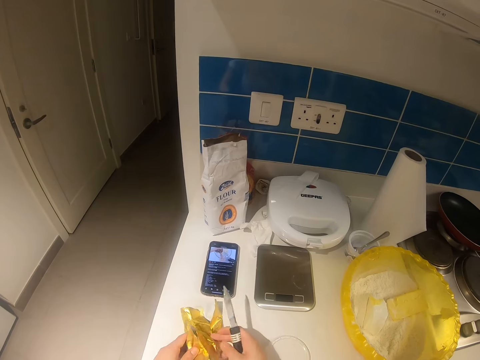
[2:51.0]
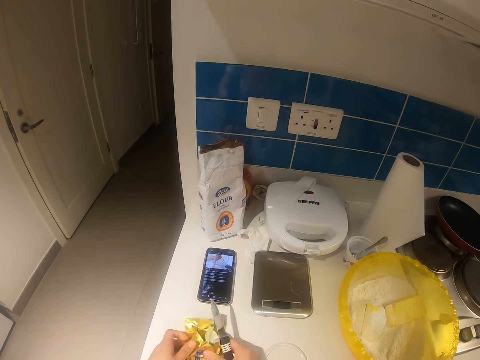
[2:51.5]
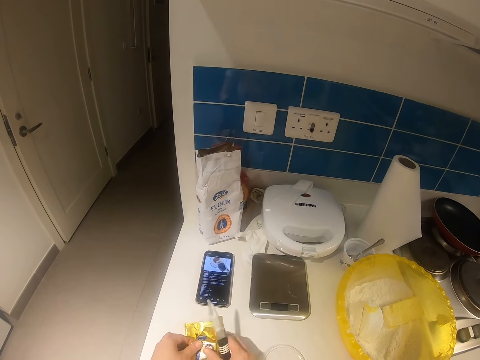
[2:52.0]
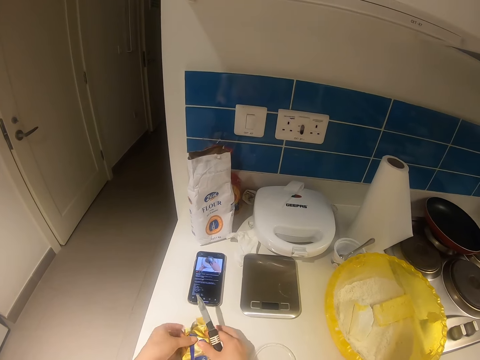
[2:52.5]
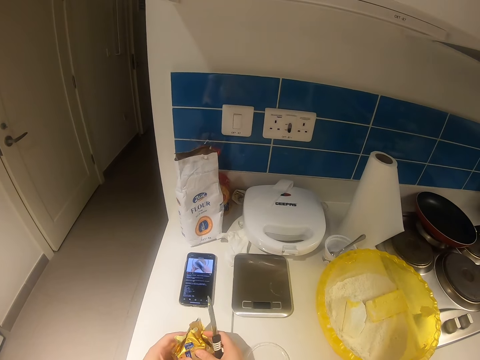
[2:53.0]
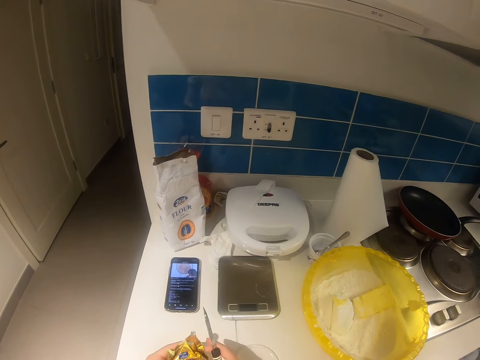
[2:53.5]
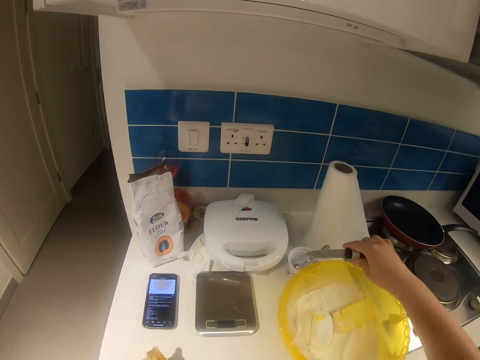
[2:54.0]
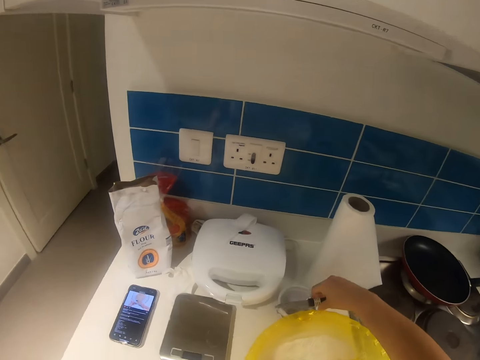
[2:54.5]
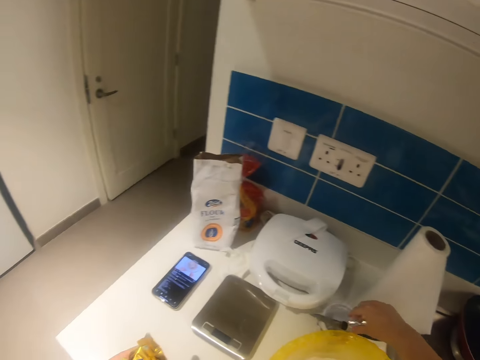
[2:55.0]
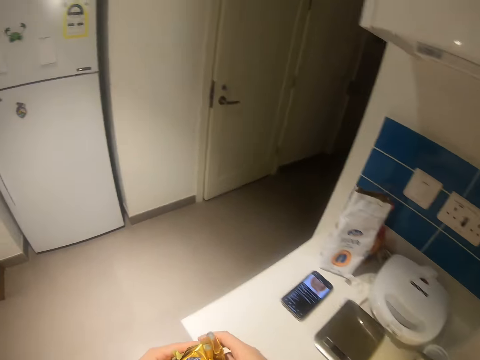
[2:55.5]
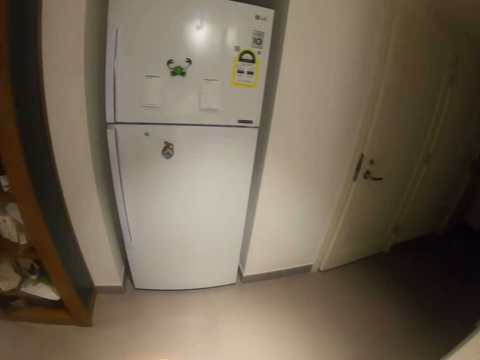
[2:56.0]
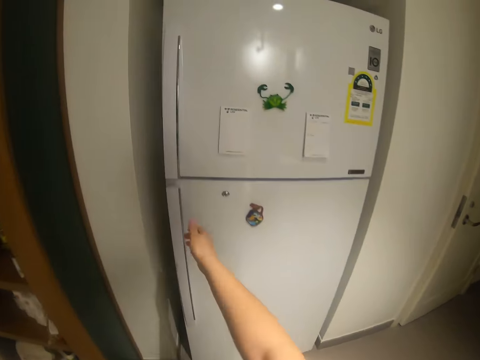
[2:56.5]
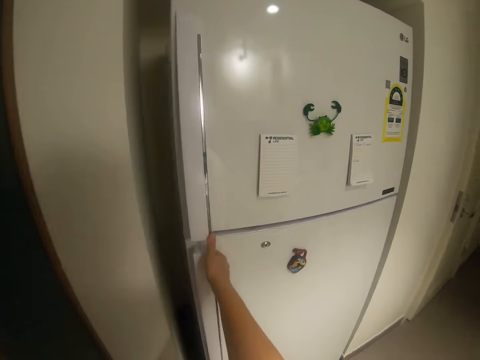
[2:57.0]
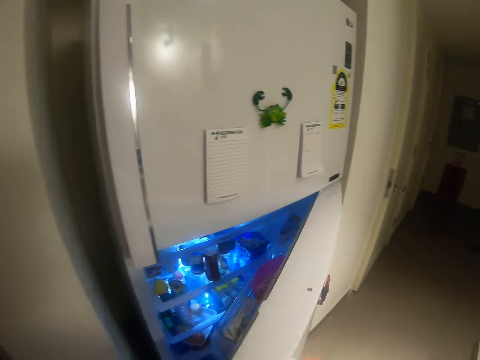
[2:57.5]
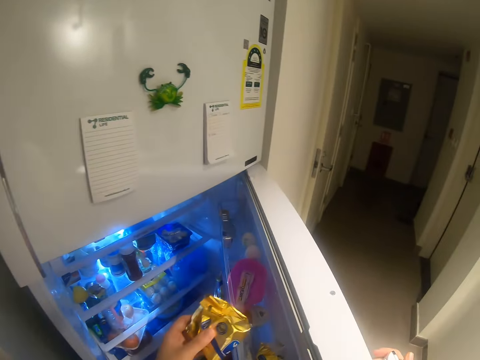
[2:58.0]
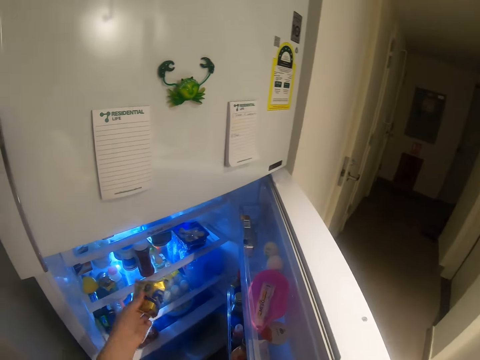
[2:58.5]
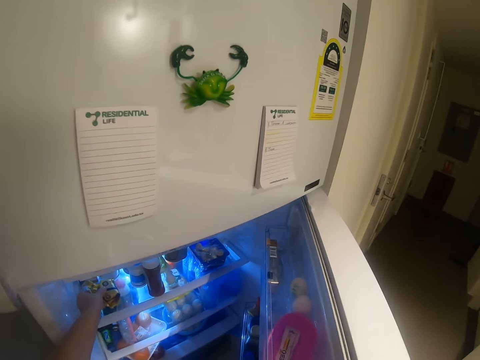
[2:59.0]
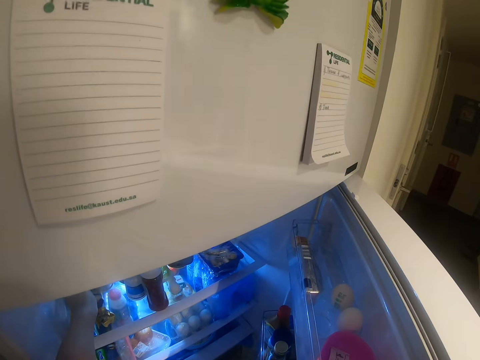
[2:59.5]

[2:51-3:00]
The camera wearer wraps the butter pack with her hands. She places the knife in her right hand on the container. She holds the pack of butter in her left hand. She opens a refrigerator with her right hand.

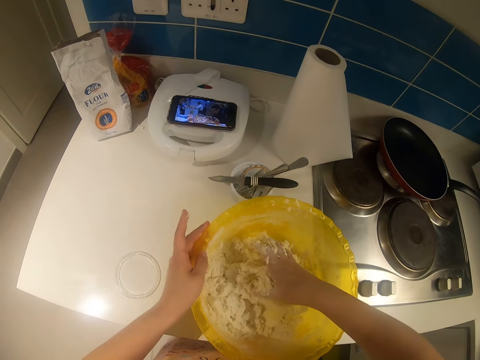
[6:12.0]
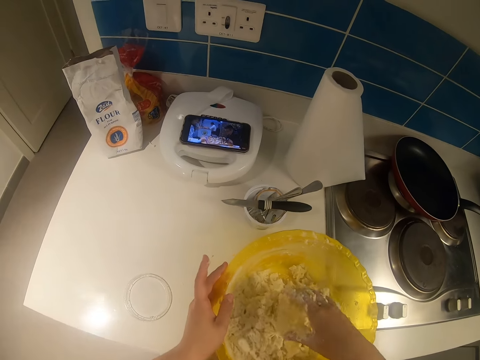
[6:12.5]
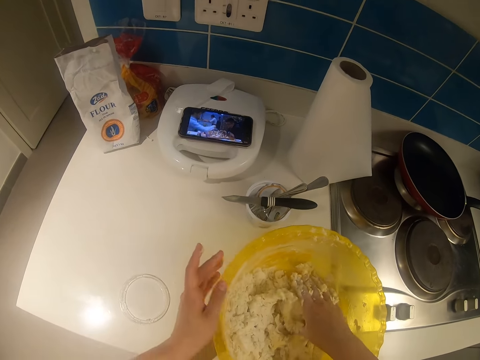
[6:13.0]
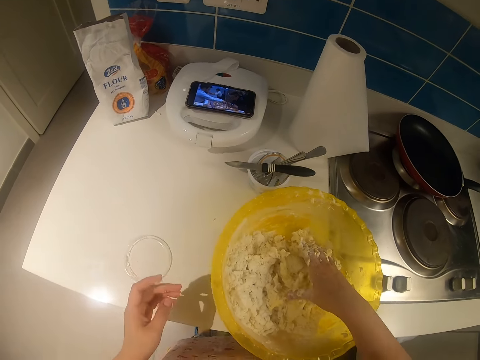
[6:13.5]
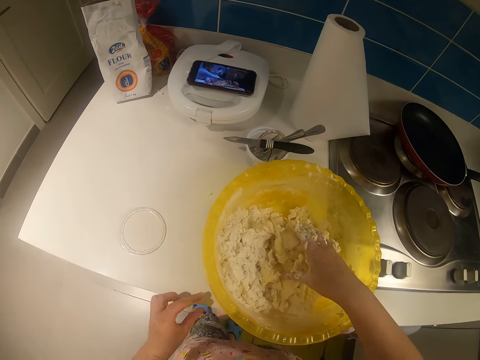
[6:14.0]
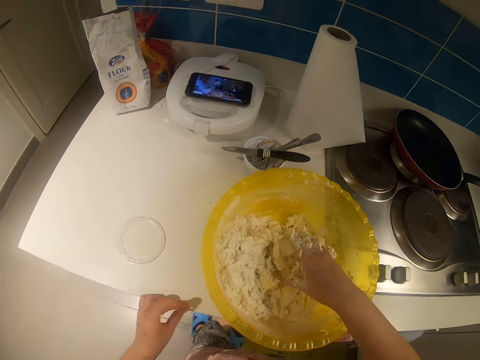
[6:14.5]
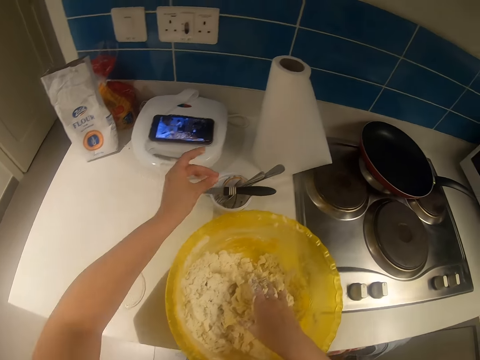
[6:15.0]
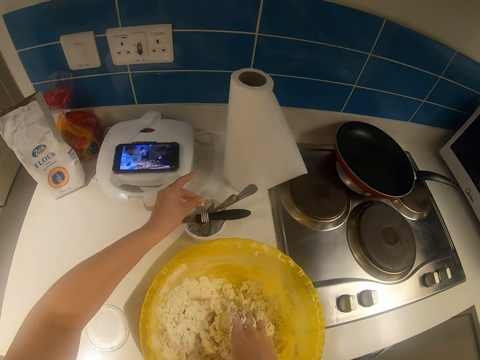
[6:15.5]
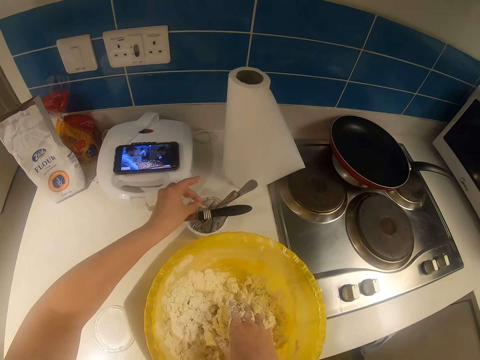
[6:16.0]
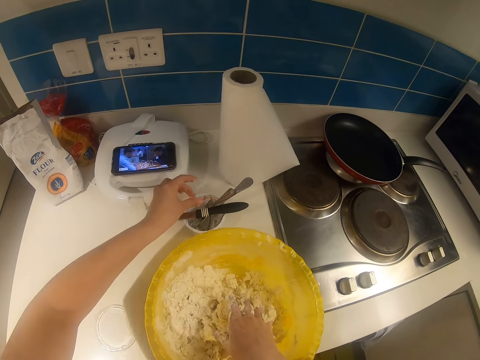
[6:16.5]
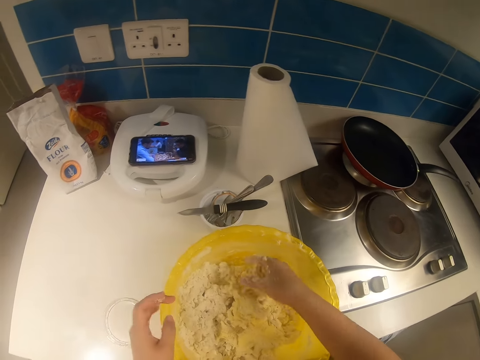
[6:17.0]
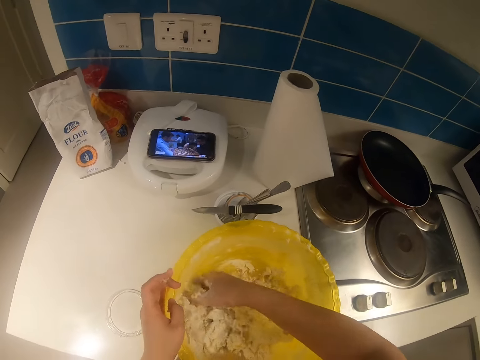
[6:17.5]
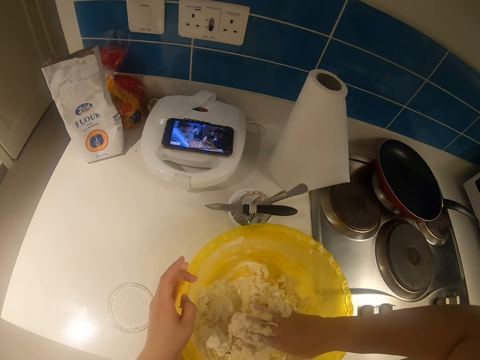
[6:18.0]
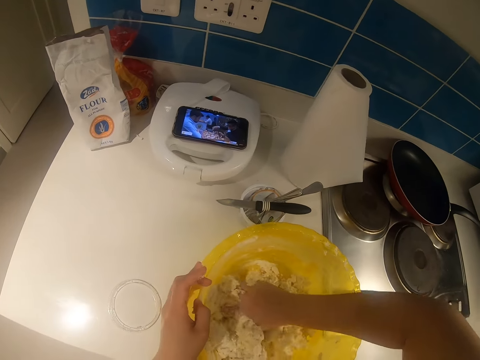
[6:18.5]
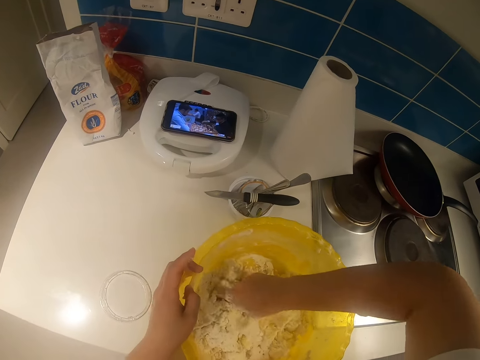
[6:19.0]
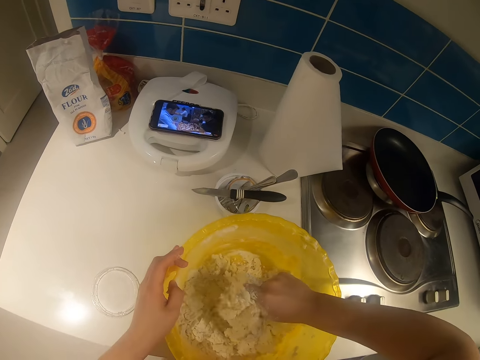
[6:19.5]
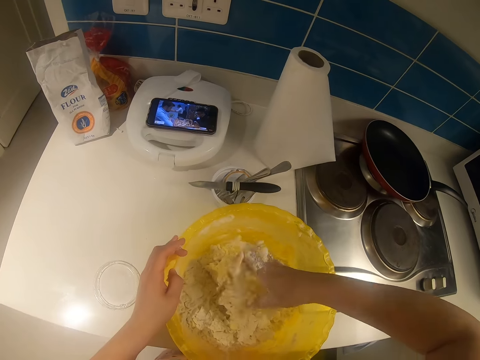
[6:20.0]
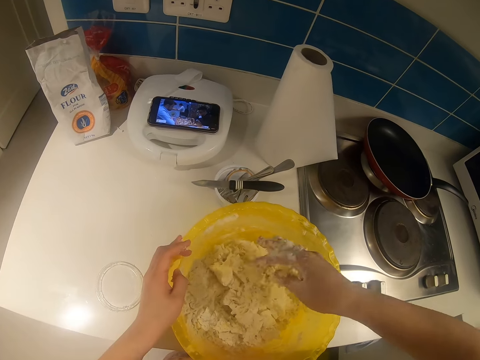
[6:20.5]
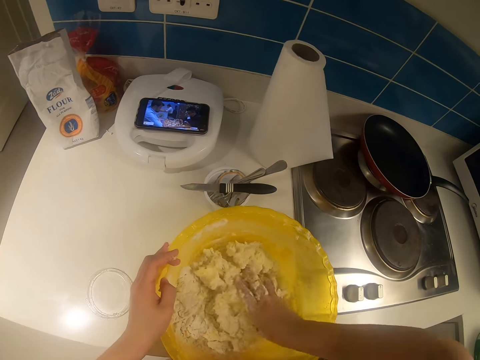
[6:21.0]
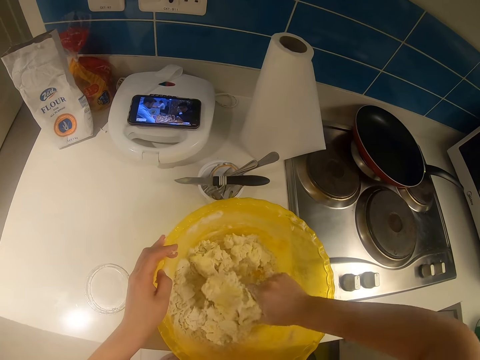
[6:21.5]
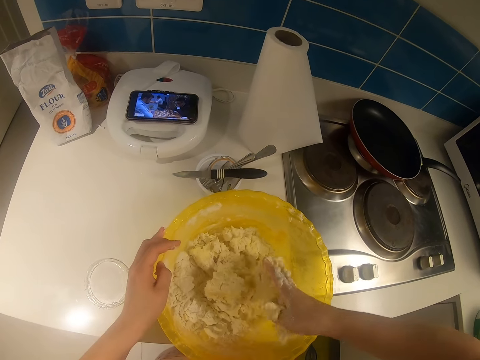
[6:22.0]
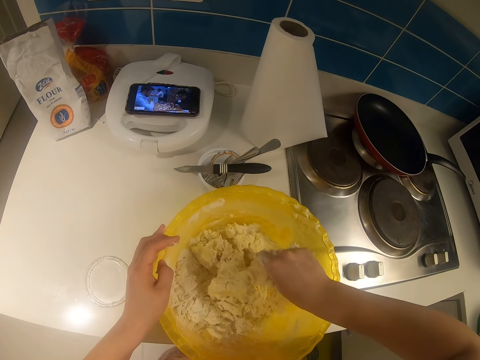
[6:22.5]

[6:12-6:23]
The camera wearer takes something from the surface. They put something into a dish. They hold the trough. They knead the dough with the hand.

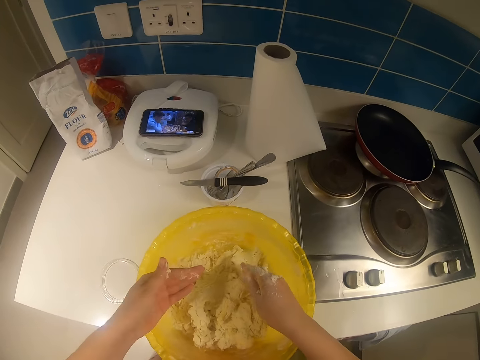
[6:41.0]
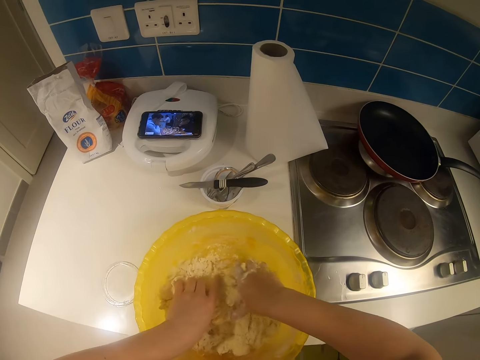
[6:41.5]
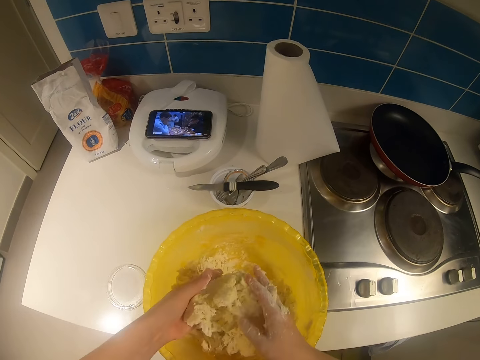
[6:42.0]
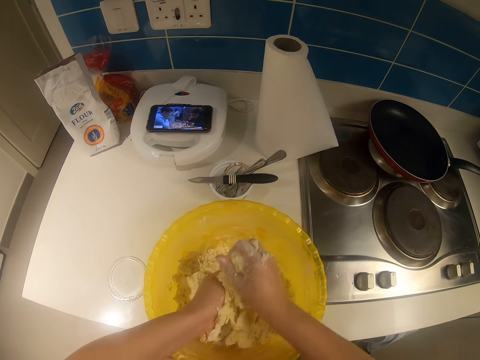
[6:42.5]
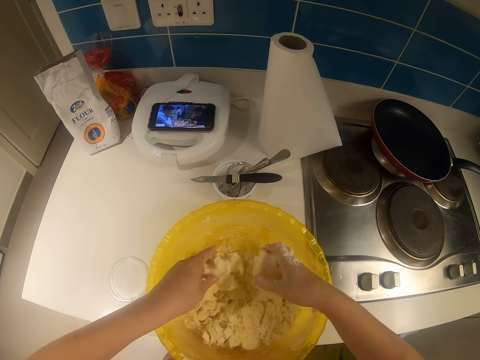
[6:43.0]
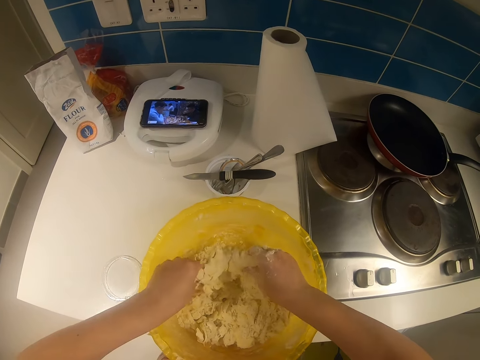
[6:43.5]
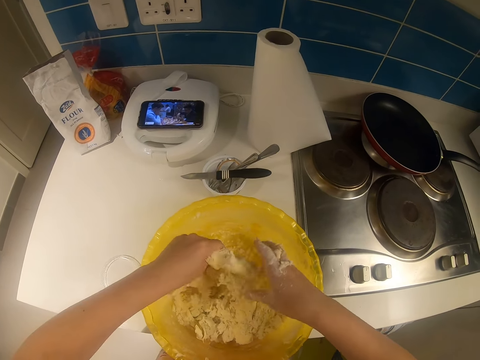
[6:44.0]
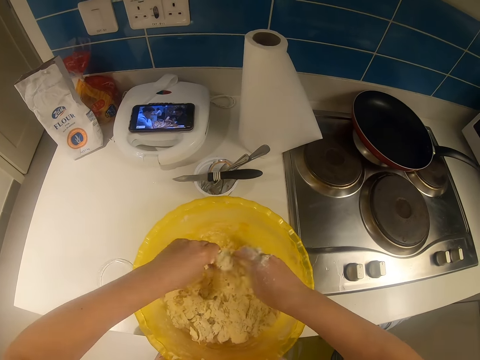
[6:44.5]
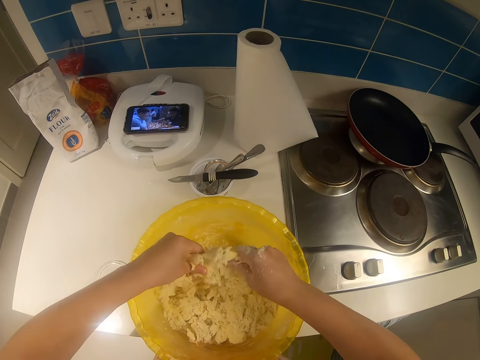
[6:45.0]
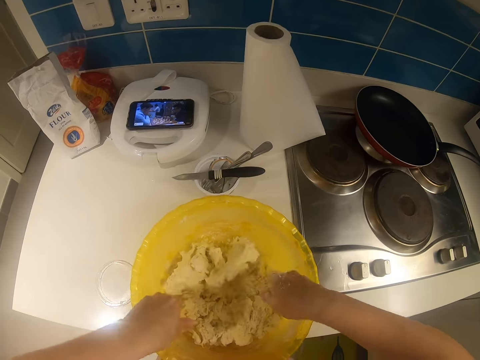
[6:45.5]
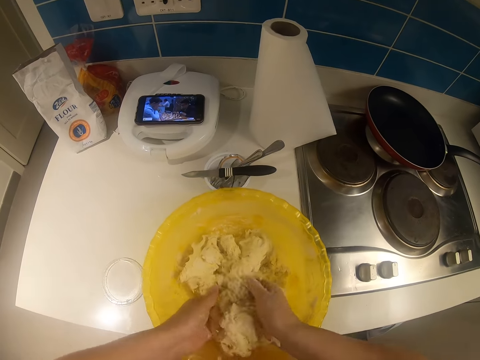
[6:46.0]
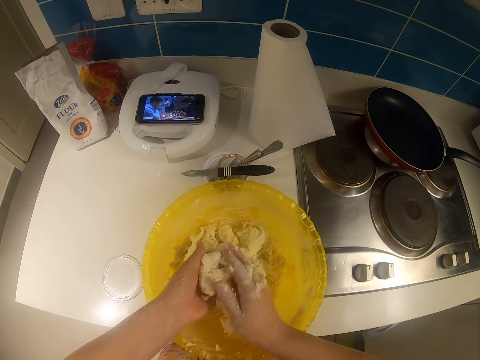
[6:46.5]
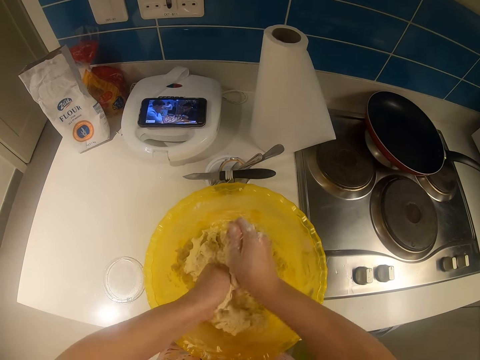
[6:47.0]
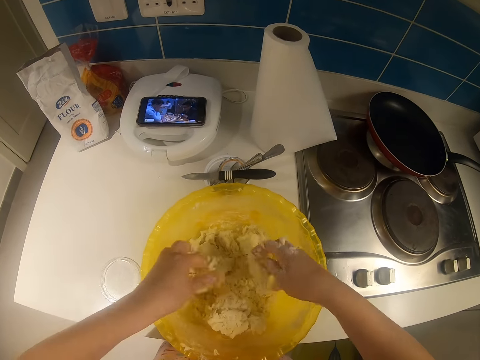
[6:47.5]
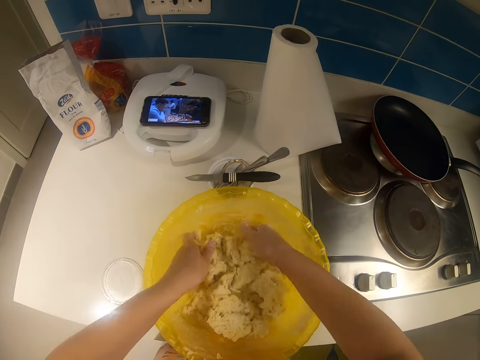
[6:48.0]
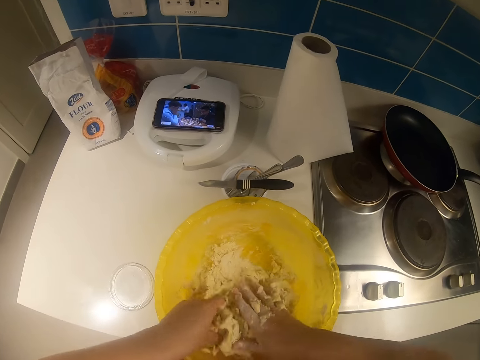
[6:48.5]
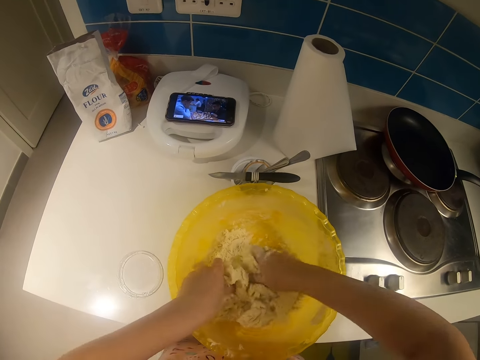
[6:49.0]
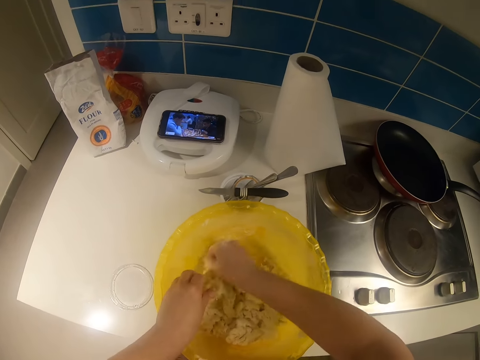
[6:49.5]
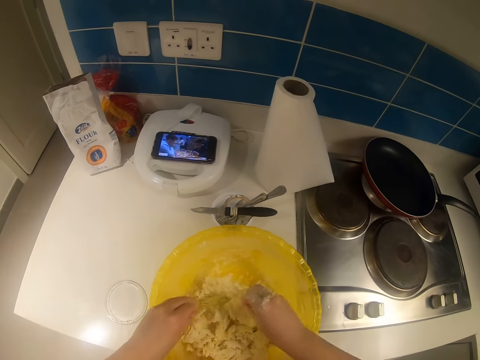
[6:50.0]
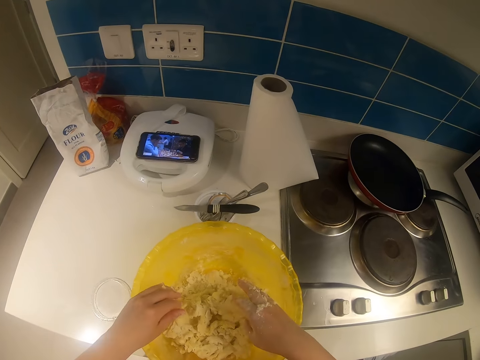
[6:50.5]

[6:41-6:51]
The camera wearer kneads the dough with hands.
